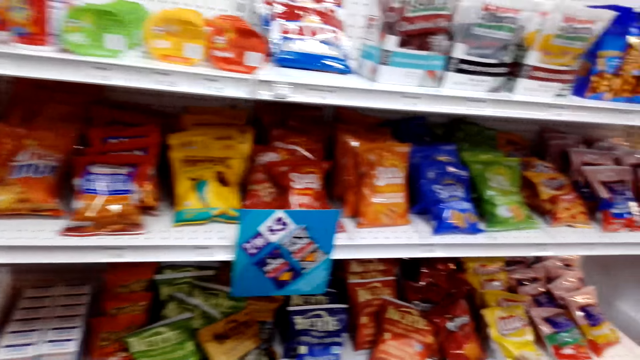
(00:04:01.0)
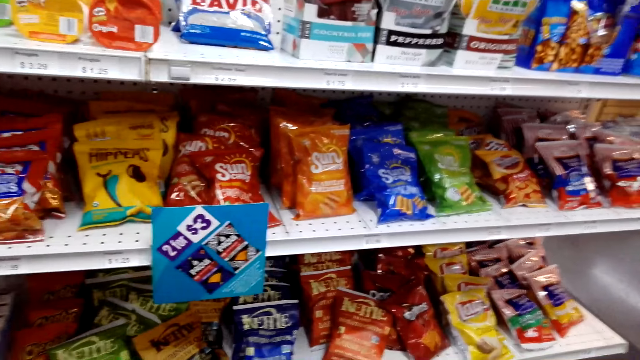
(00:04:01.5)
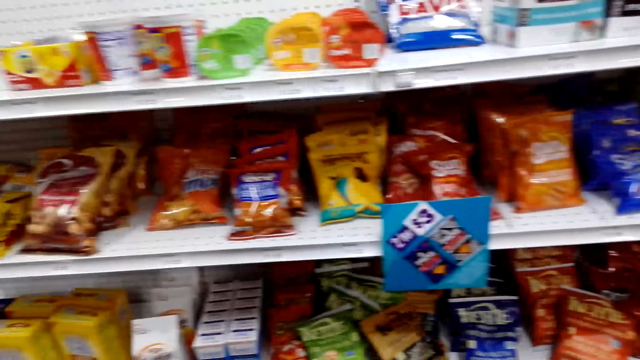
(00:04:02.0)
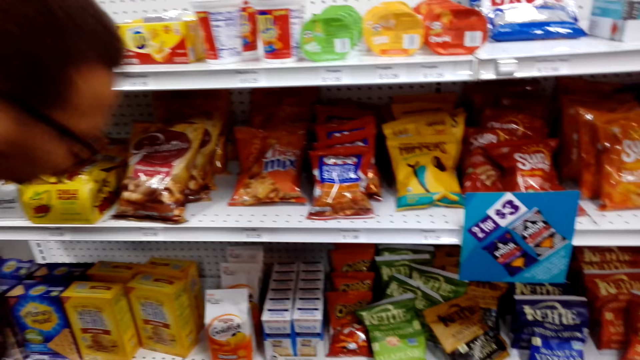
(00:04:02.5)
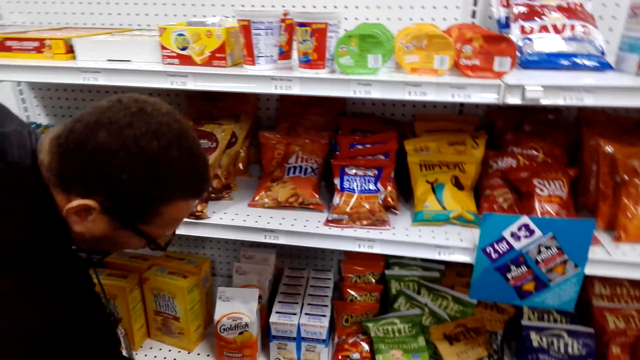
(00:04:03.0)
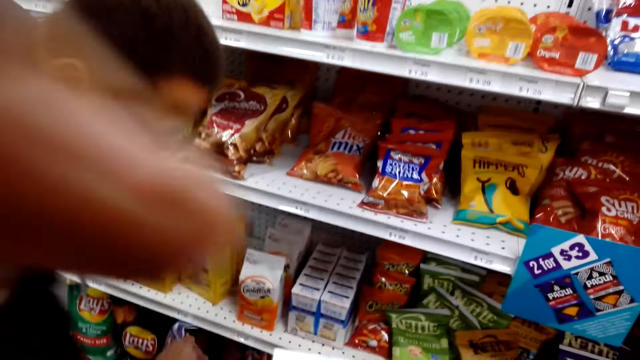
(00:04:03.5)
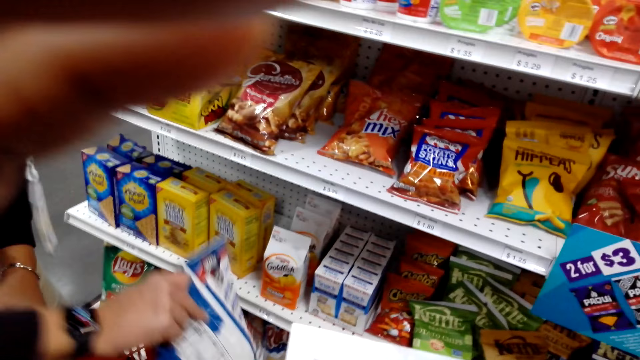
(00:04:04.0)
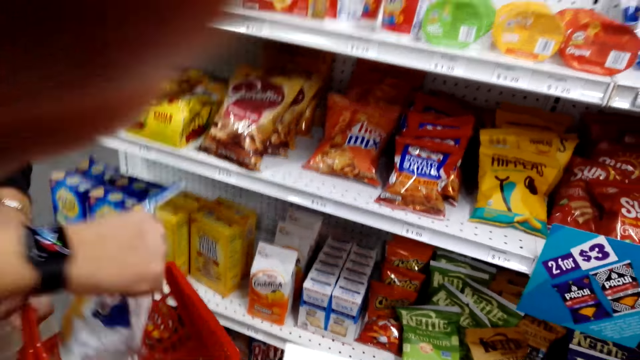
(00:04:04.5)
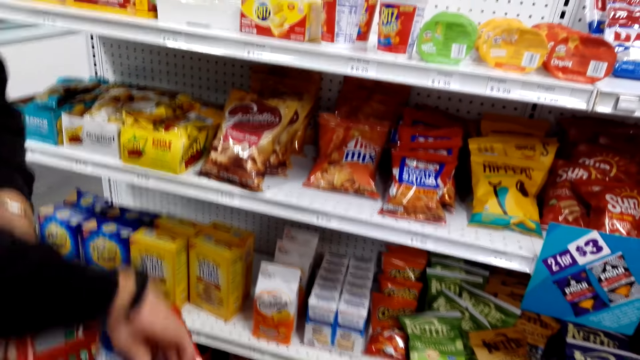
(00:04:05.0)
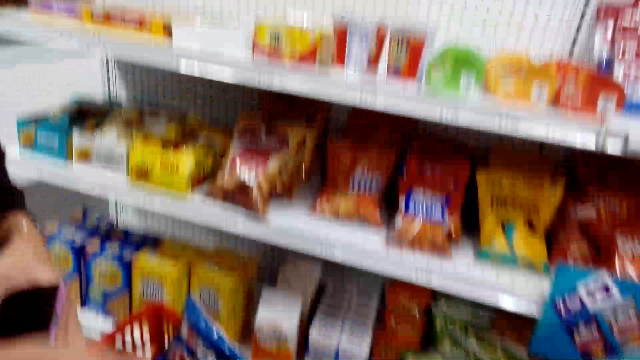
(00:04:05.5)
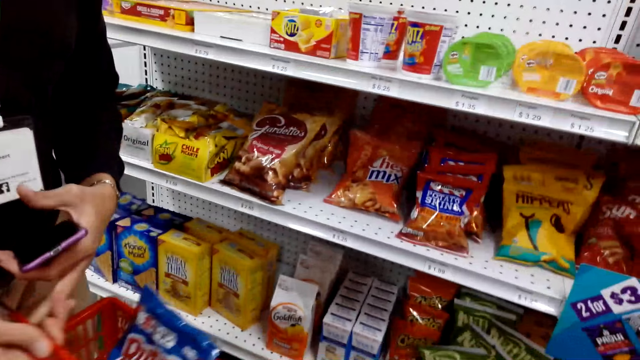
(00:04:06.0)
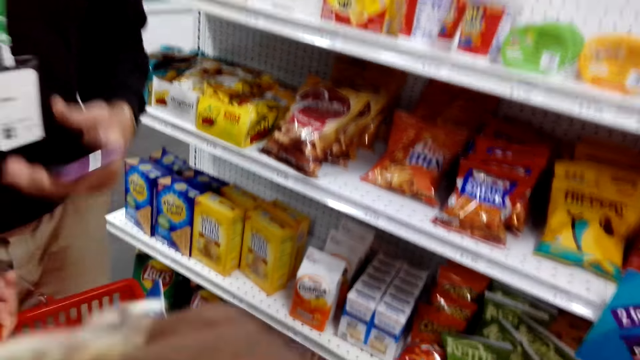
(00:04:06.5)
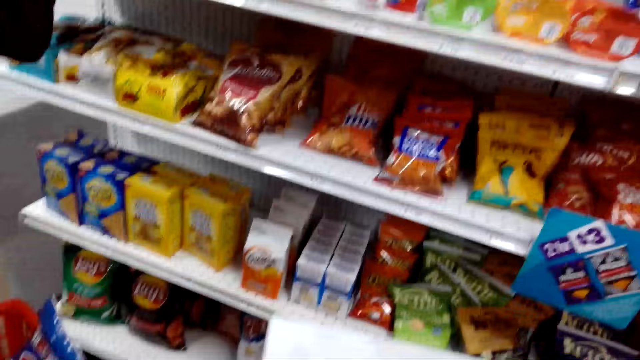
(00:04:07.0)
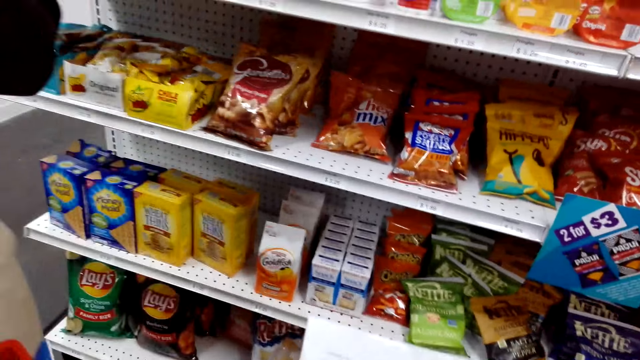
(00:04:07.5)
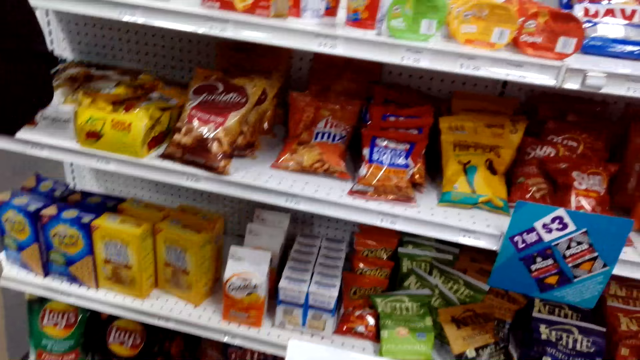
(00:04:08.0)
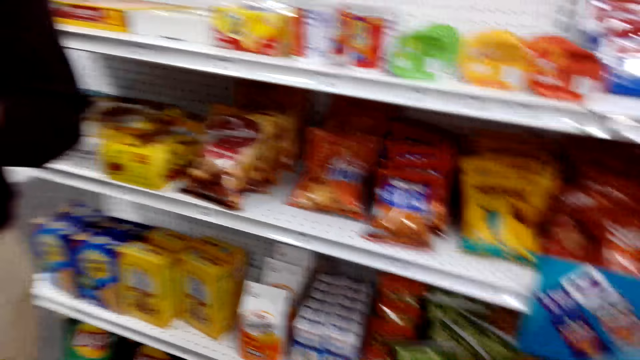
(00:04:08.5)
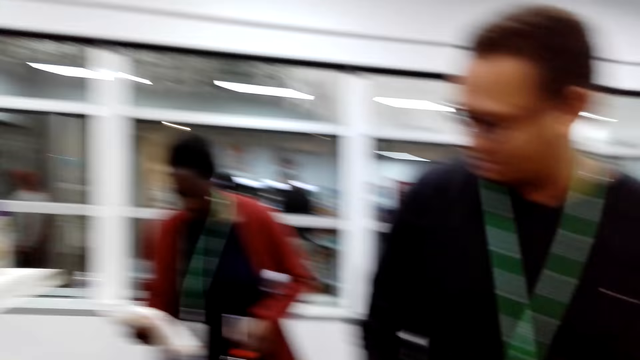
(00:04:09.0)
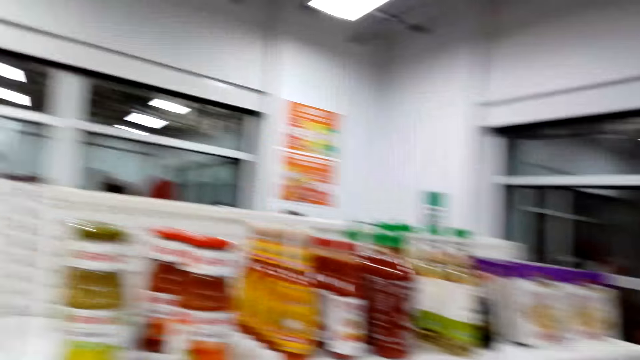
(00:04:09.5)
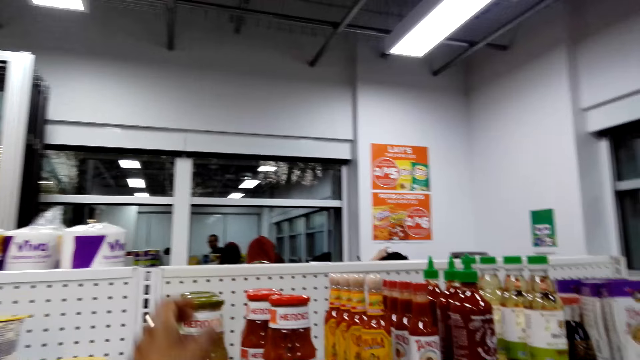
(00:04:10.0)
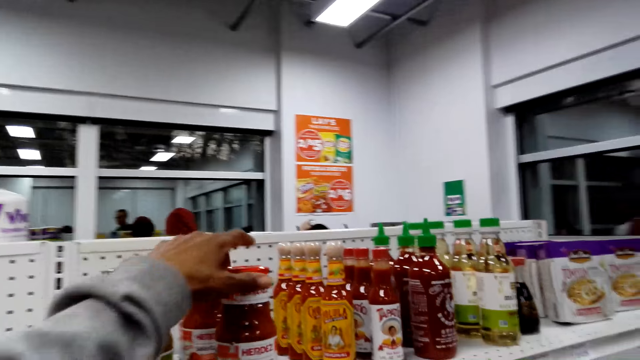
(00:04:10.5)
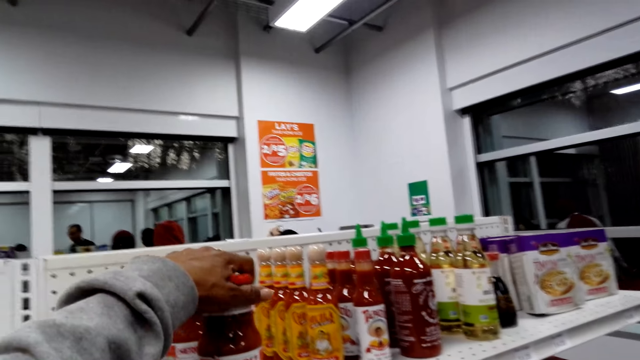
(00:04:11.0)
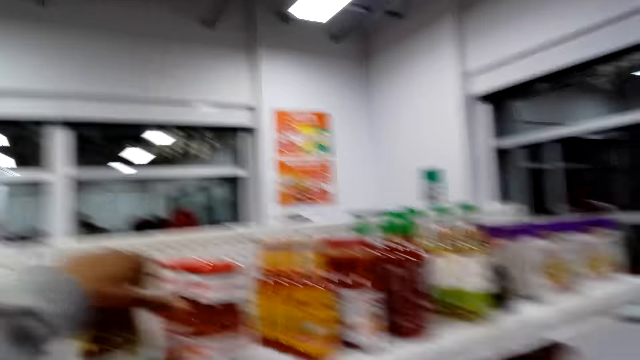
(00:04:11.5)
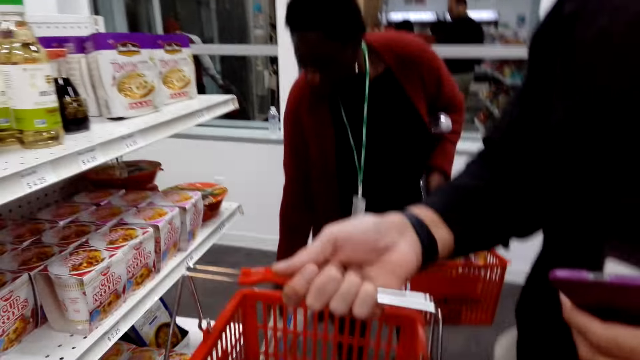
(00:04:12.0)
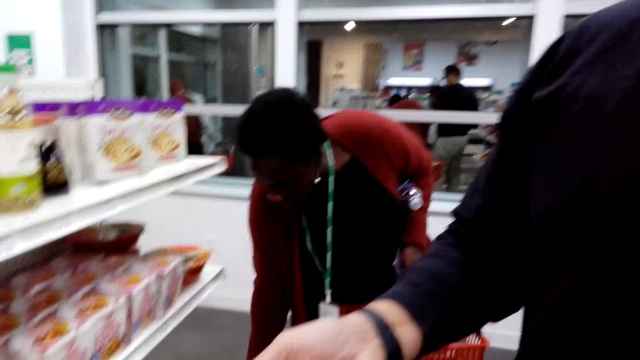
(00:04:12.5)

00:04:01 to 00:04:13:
The camera wearer converses with a man. The man picks a packet of chips and puts the packet in a basket. The camera wearer converses with the man. They look around the shop. They hold a tin on a shelf, touch a tomato sauce, and leave the tin.

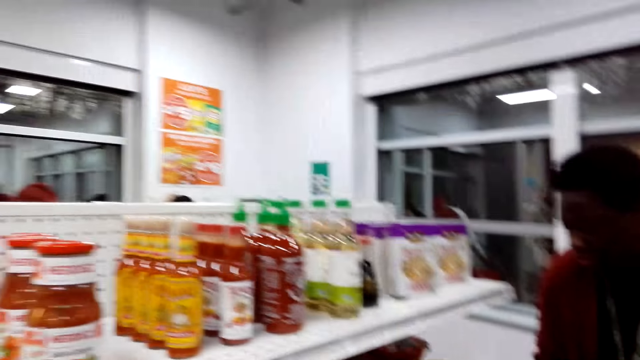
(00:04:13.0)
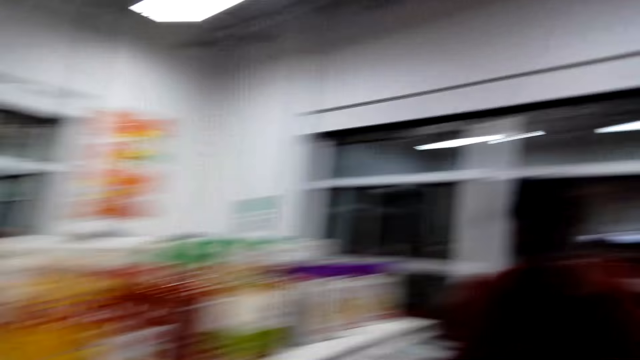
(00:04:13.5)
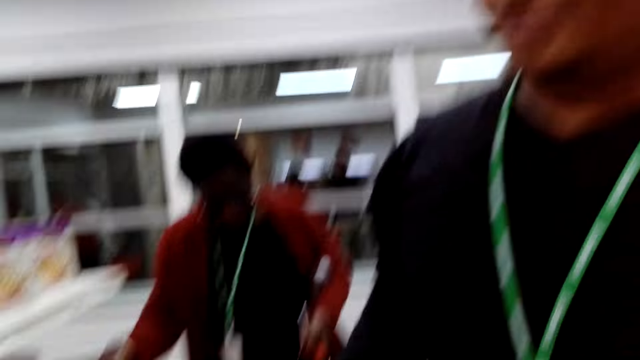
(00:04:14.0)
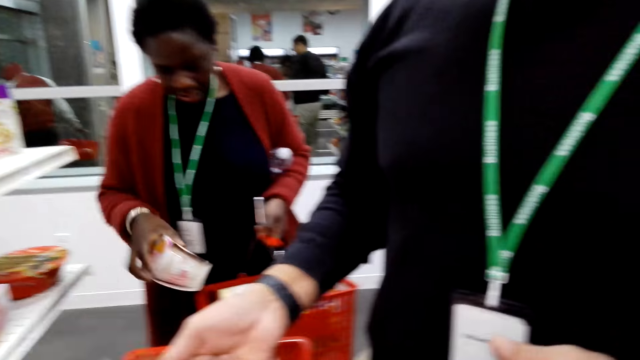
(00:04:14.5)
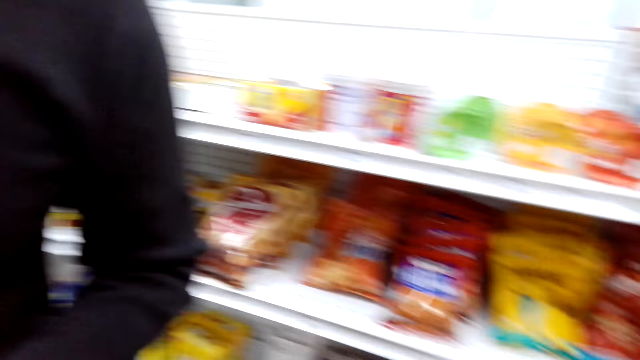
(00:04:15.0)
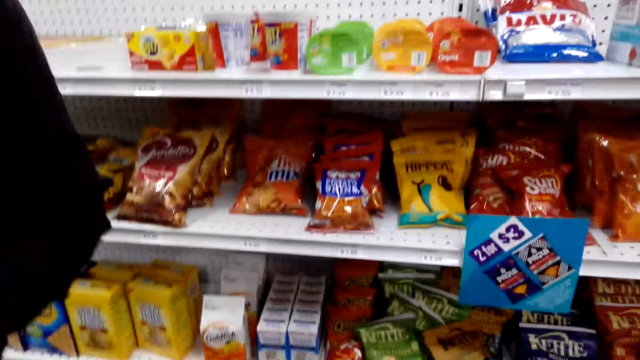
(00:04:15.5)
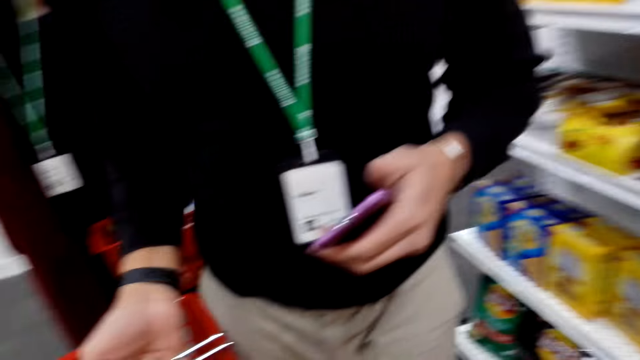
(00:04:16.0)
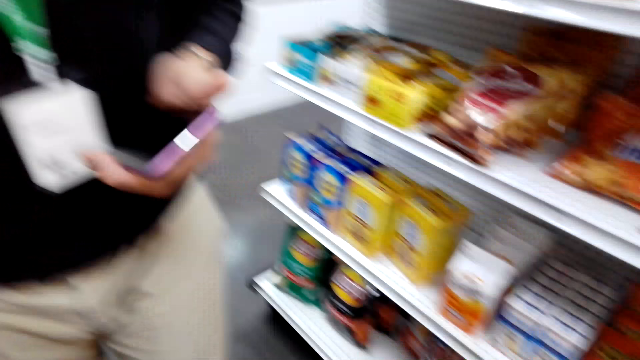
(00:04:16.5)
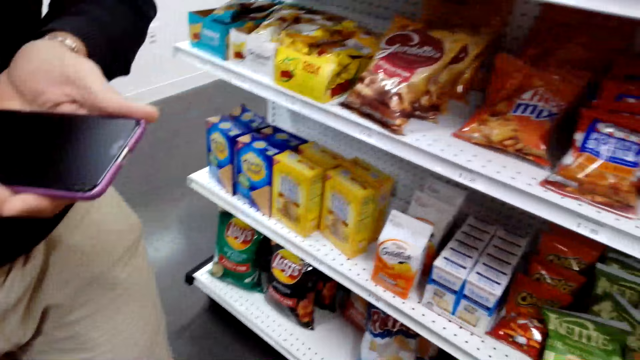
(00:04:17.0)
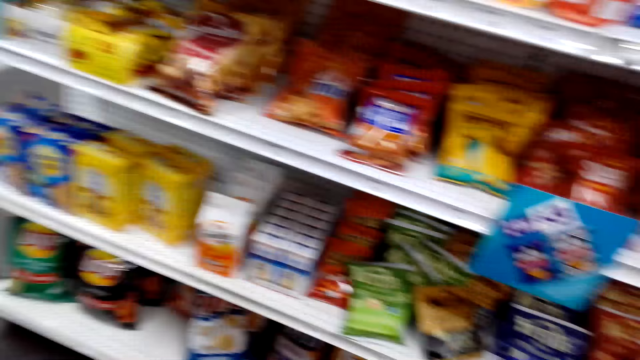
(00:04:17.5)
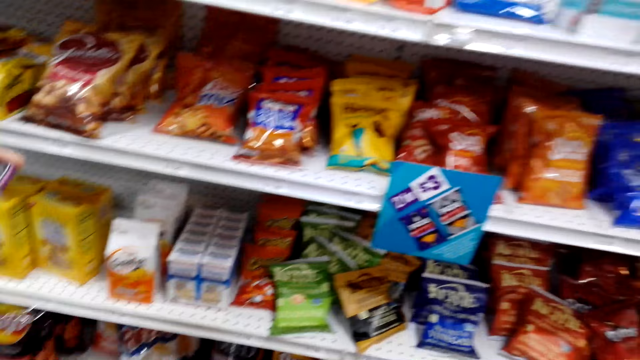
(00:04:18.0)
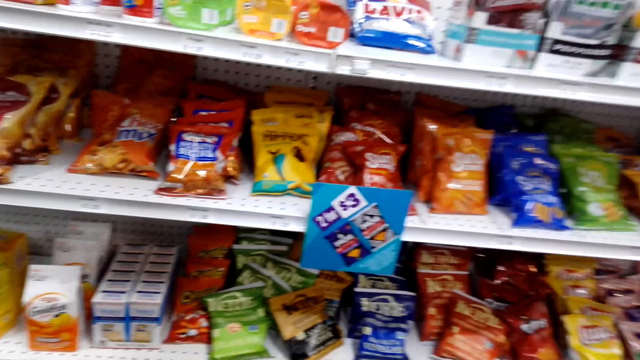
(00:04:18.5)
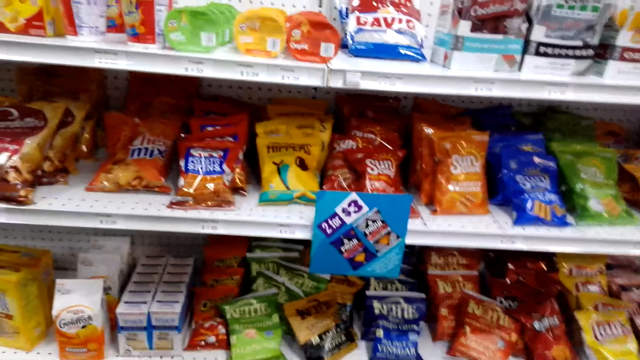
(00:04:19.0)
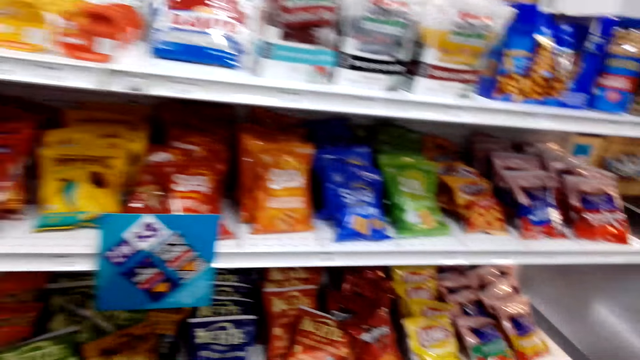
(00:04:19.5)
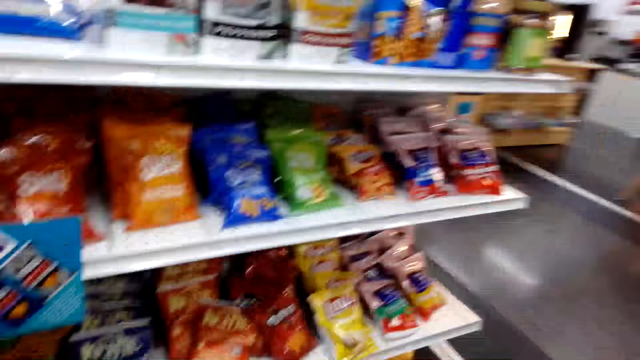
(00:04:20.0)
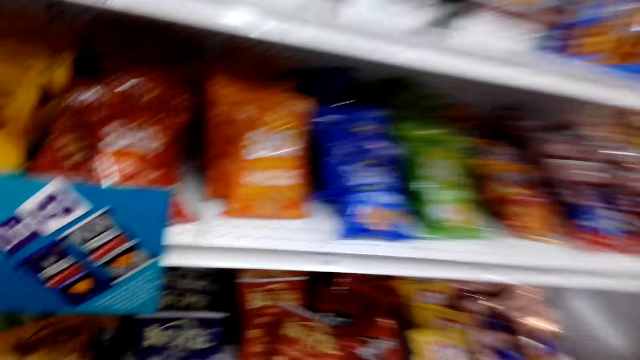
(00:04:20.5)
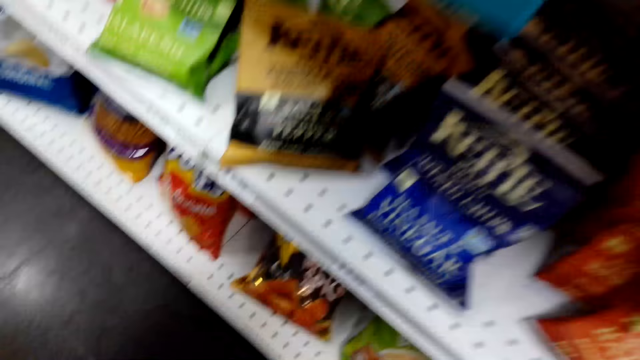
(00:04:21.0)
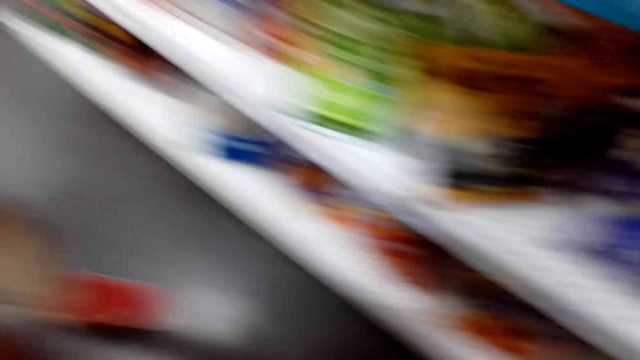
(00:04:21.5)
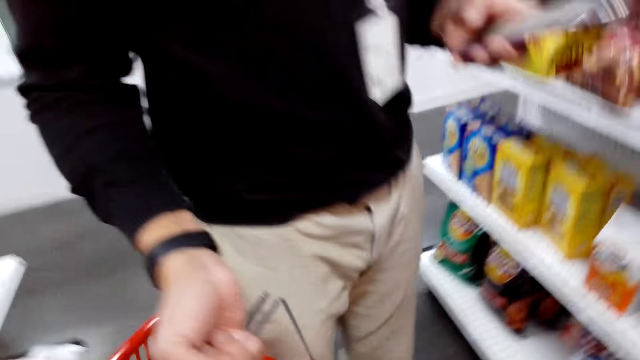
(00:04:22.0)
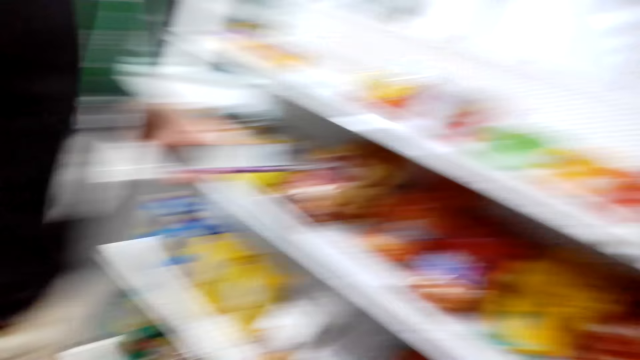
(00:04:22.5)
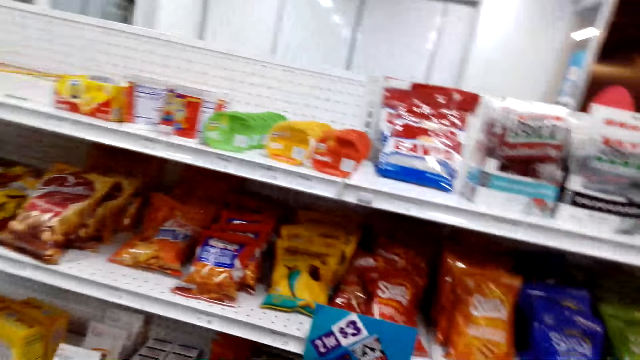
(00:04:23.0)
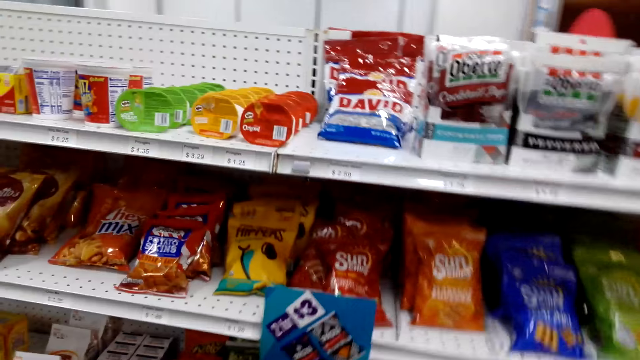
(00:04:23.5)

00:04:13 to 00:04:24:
The camera wearer places something in the carrier. They converse with a man. They look around the shop. They converse with the man. They look on shelves. They check the shelves.
